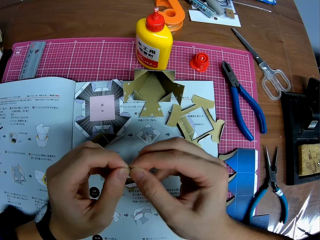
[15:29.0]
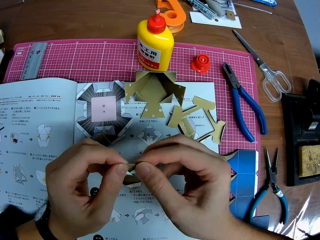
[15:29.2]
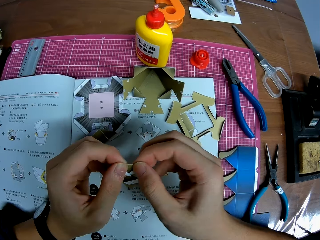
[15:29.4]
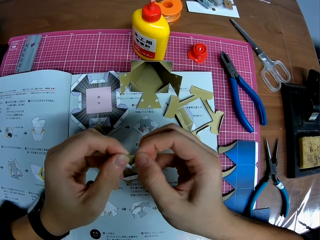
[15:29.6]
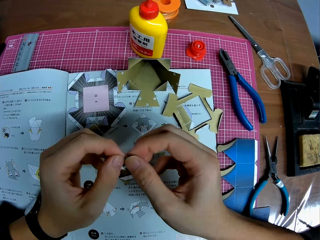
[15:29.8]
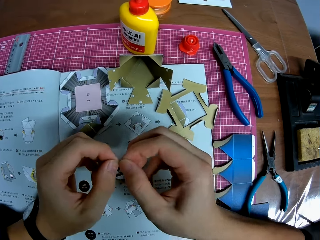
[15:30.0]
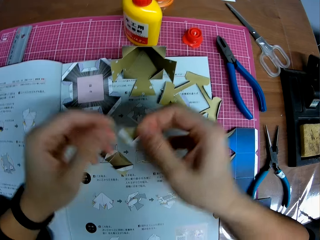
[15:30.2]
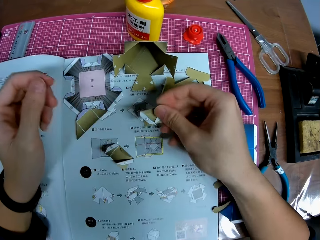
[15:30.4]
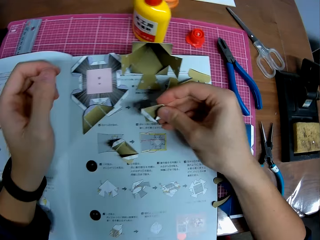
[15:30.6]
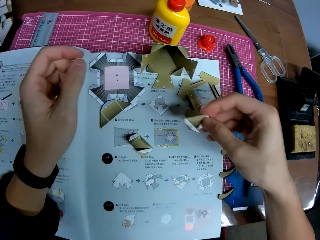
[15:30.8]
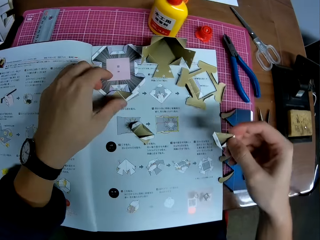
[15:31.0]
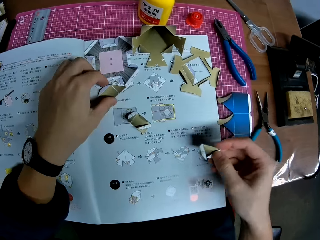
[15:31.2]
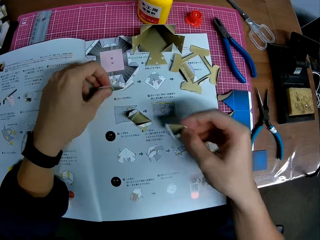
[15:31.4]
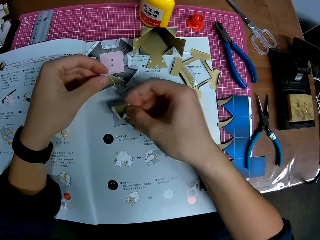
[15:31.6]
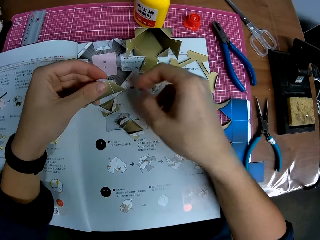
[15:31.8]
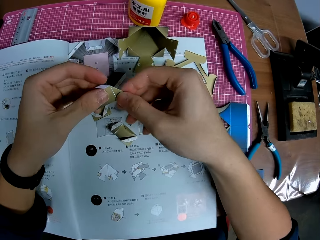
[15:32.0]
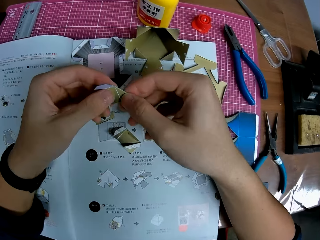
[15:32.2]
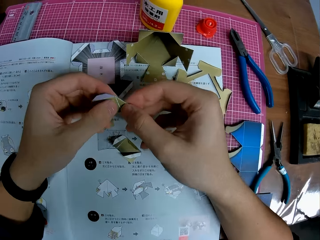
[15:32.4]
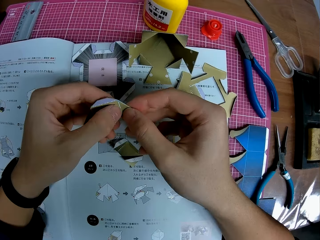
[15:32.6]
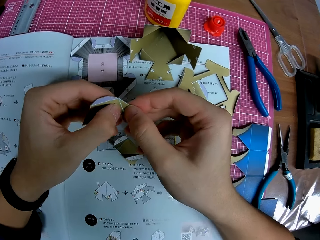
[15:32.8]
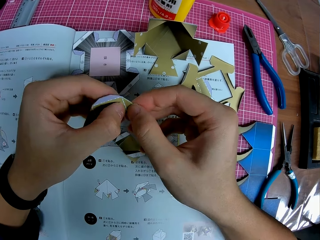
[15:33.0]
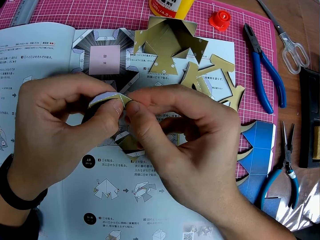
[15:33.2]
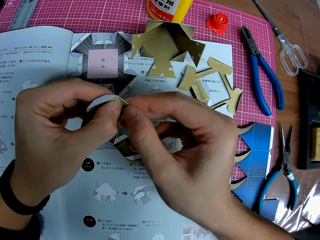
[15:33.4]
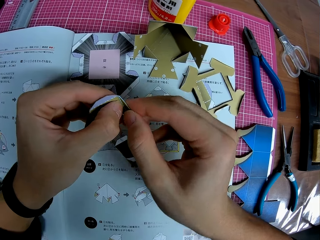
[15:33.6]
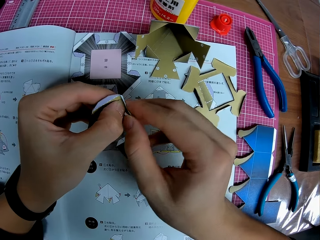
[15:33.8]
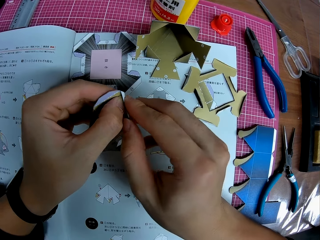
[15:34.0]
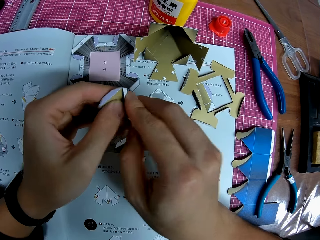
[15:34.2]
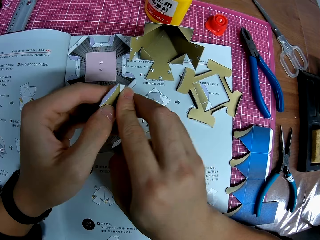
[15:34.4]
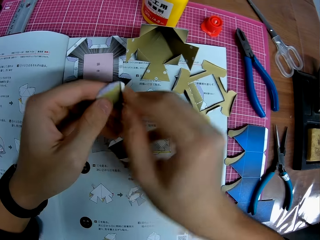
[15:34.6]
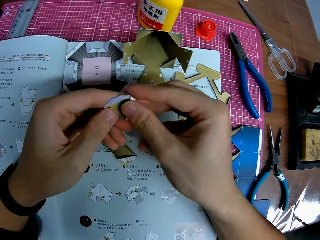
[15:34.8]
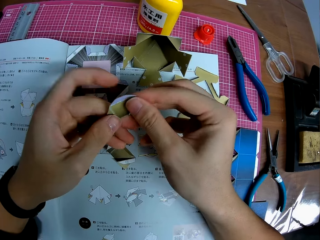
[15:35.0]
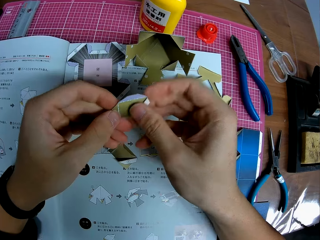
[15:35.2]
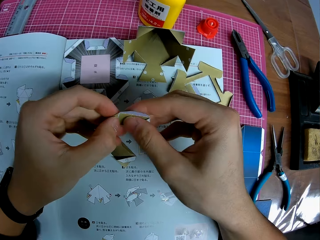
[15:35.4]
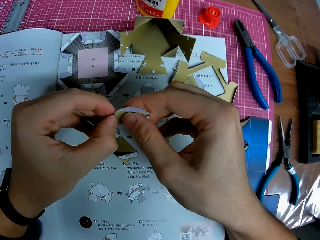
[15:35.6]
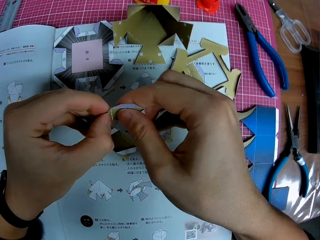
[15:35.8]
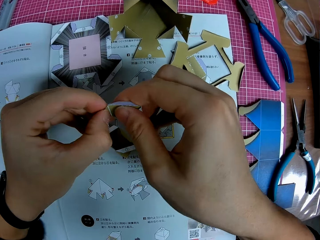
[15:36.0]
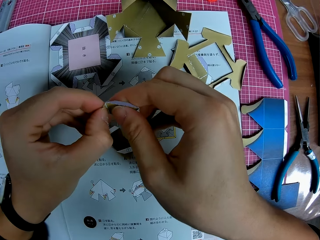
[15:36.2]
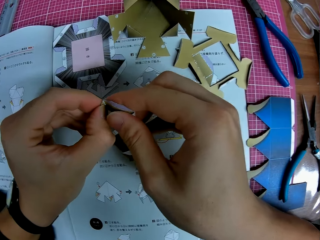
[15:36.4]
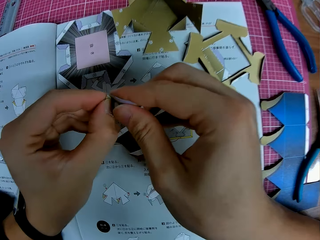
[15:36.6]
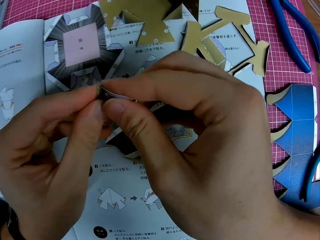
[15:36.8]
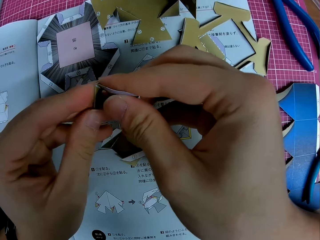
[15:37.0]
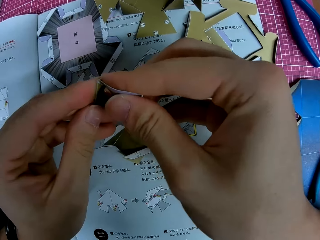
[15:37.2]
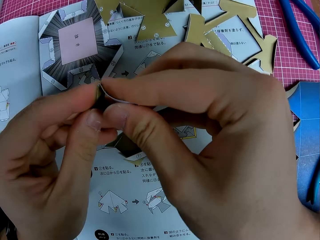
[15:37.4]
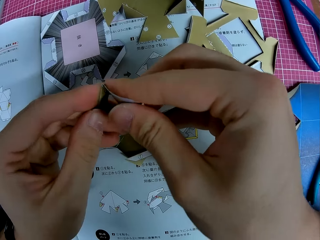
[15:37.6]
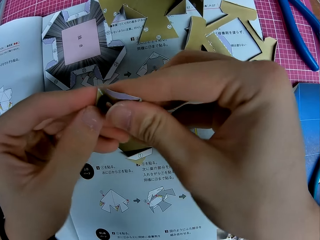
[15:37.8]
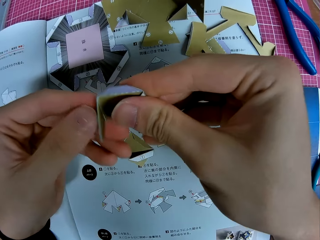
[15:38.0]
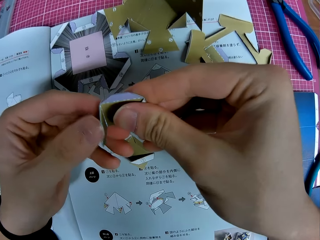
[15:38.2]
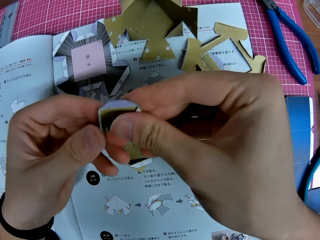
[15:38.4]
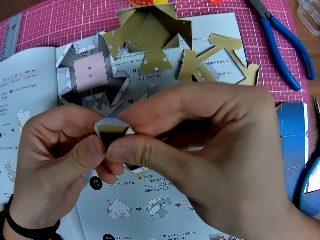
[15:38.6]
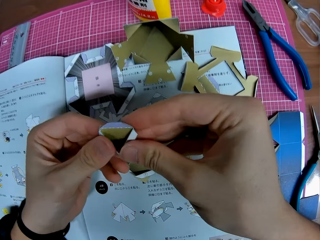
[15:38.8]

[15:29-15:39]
The camera wearer holds the origami craft. They drop the piece of craft on the table, pick up another piece of craft from the table, and fold the piece of craft into shape.

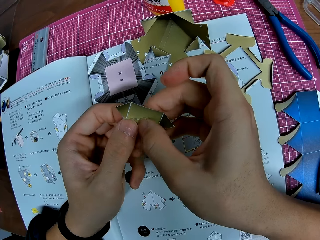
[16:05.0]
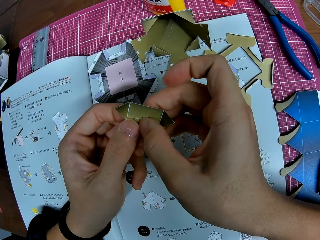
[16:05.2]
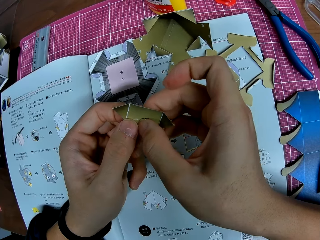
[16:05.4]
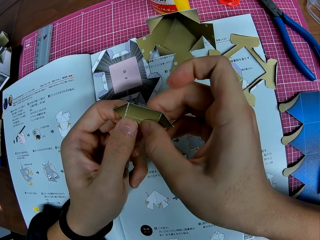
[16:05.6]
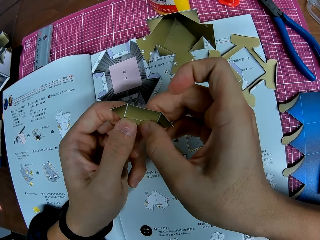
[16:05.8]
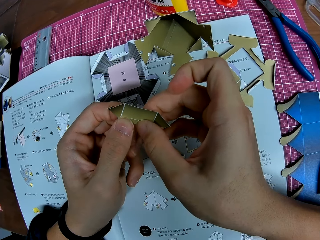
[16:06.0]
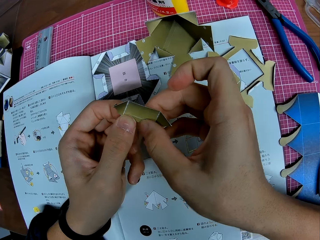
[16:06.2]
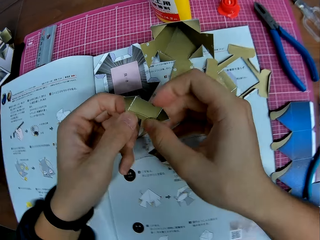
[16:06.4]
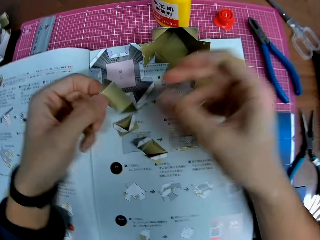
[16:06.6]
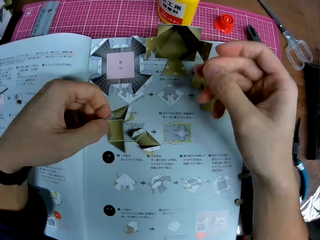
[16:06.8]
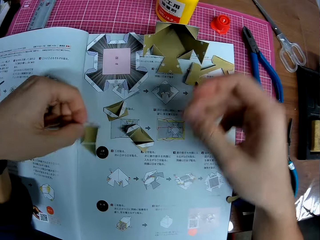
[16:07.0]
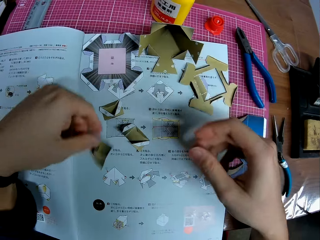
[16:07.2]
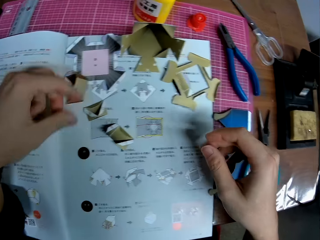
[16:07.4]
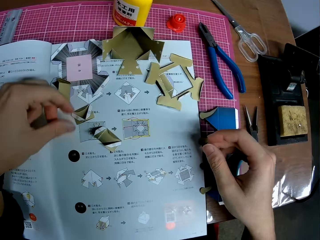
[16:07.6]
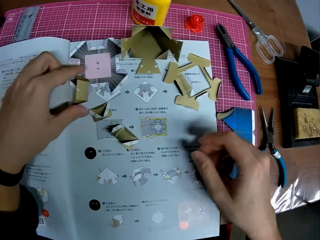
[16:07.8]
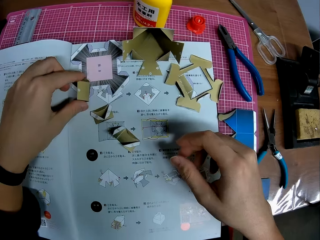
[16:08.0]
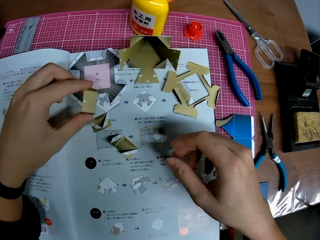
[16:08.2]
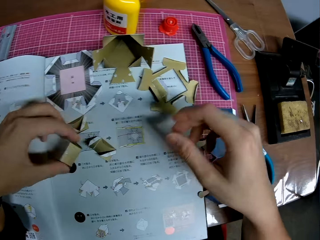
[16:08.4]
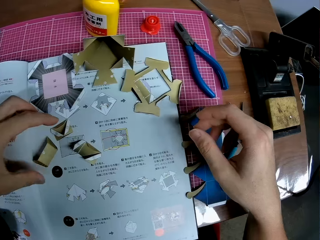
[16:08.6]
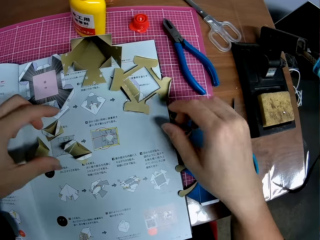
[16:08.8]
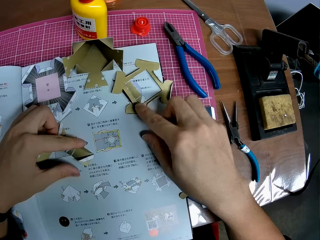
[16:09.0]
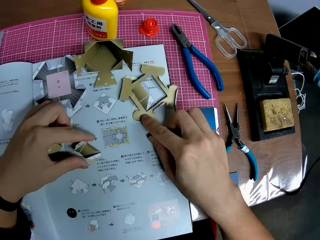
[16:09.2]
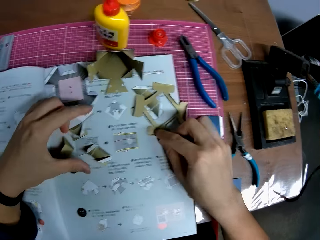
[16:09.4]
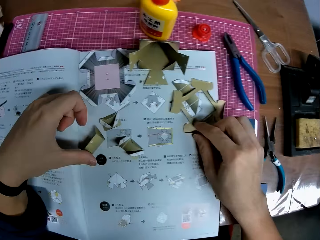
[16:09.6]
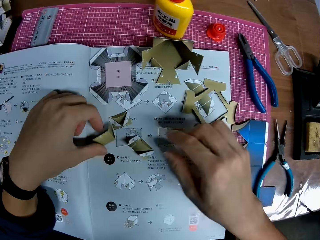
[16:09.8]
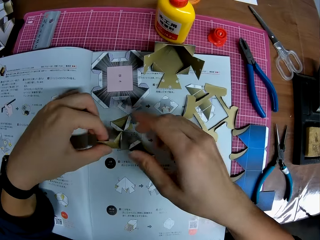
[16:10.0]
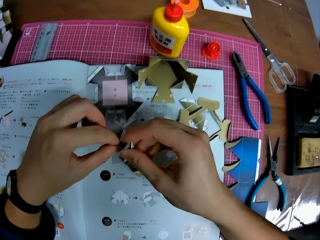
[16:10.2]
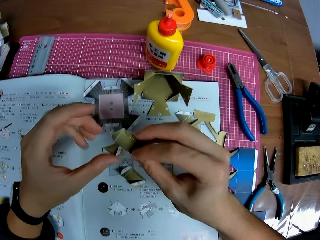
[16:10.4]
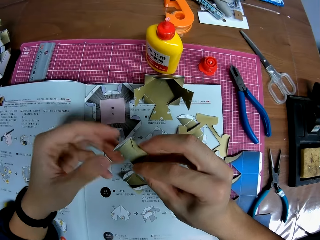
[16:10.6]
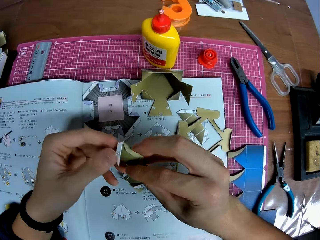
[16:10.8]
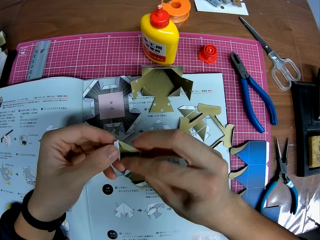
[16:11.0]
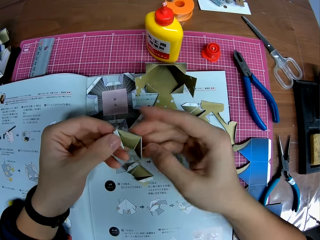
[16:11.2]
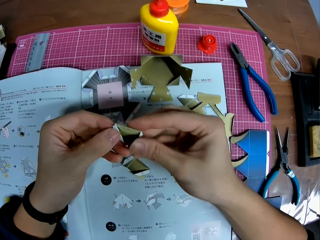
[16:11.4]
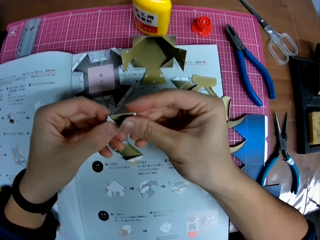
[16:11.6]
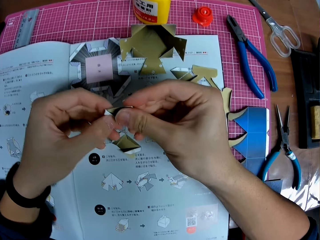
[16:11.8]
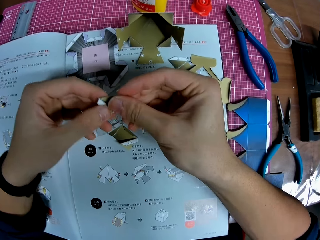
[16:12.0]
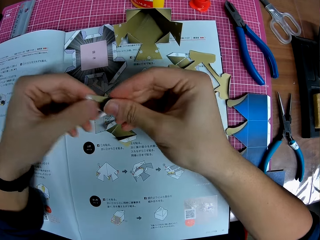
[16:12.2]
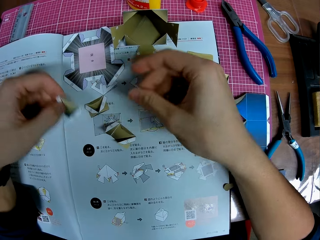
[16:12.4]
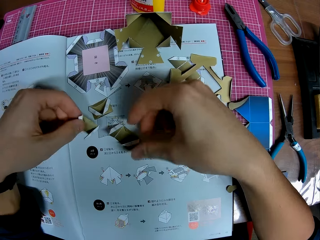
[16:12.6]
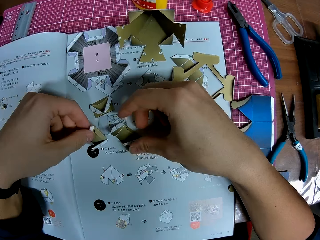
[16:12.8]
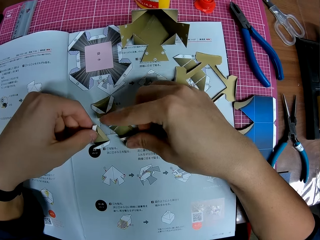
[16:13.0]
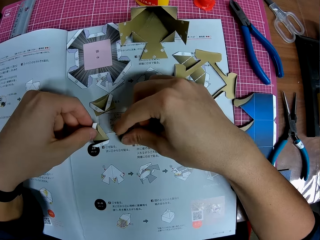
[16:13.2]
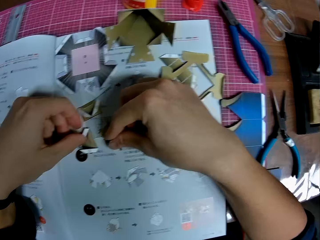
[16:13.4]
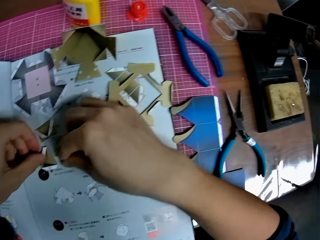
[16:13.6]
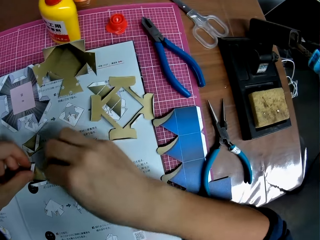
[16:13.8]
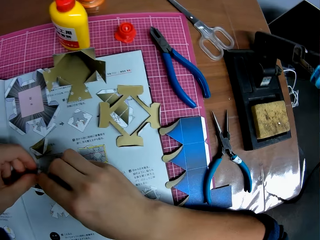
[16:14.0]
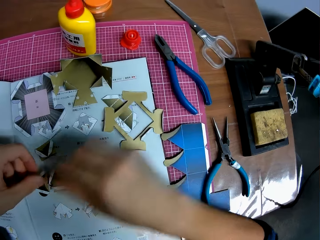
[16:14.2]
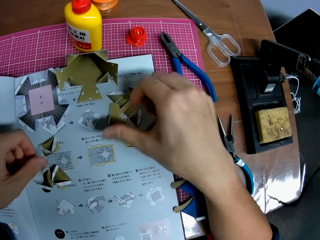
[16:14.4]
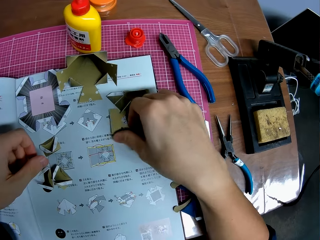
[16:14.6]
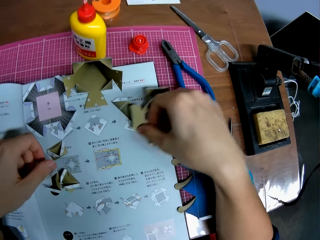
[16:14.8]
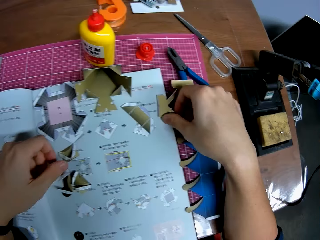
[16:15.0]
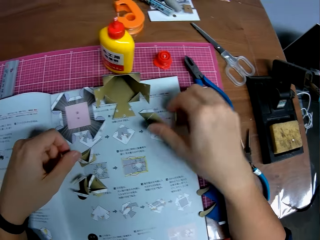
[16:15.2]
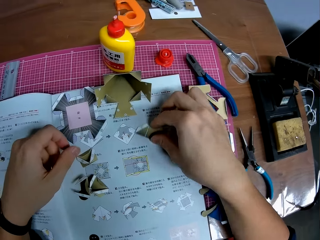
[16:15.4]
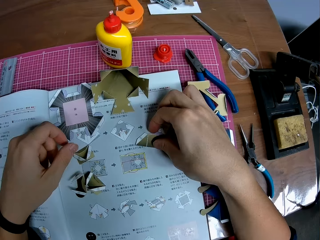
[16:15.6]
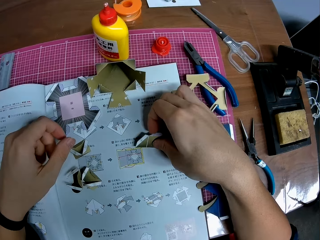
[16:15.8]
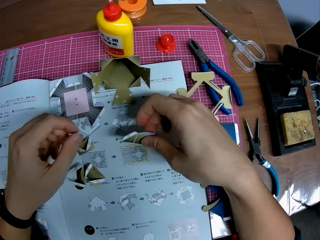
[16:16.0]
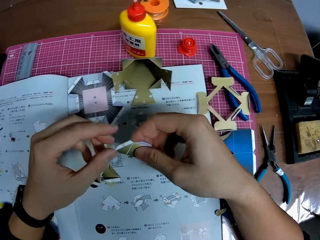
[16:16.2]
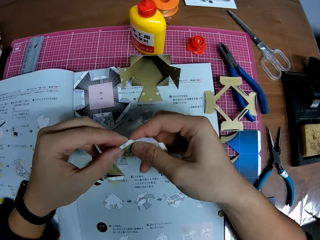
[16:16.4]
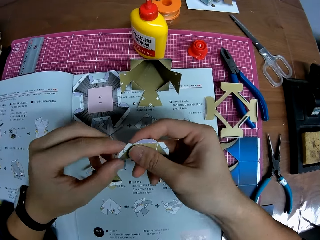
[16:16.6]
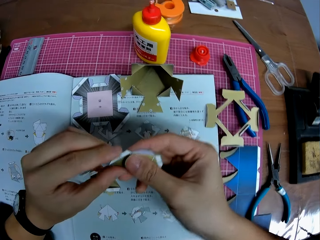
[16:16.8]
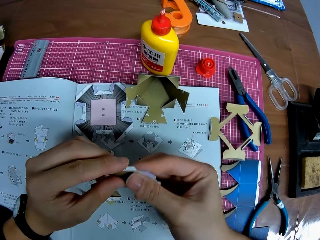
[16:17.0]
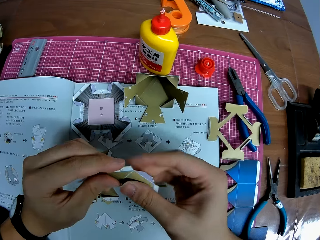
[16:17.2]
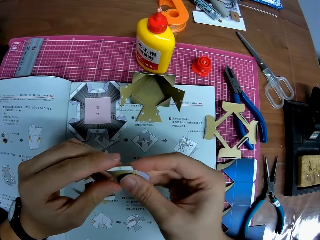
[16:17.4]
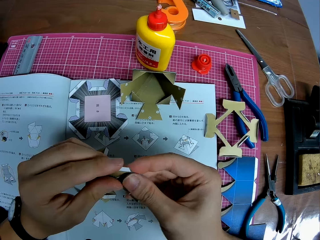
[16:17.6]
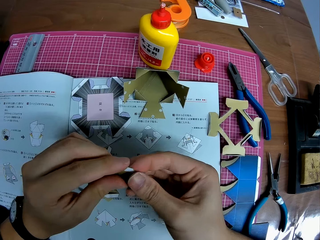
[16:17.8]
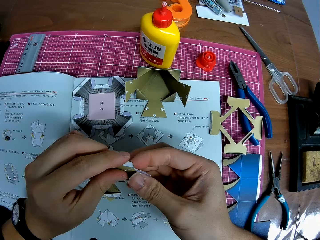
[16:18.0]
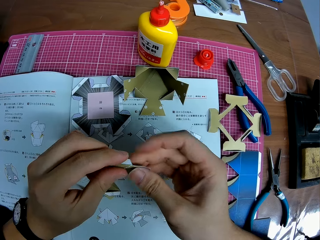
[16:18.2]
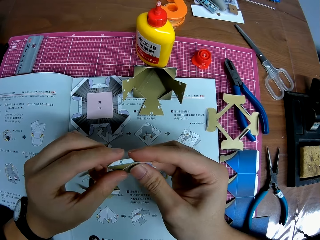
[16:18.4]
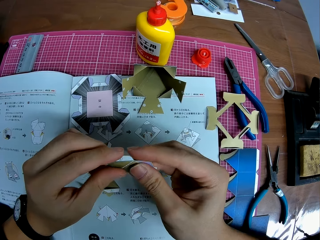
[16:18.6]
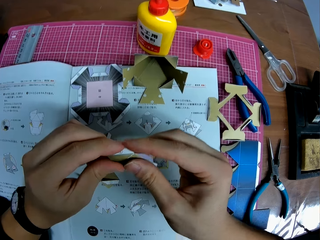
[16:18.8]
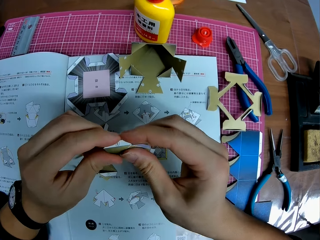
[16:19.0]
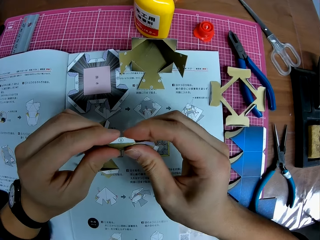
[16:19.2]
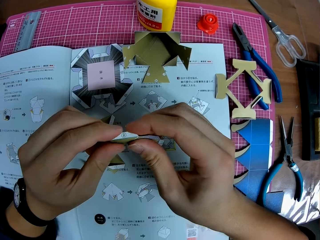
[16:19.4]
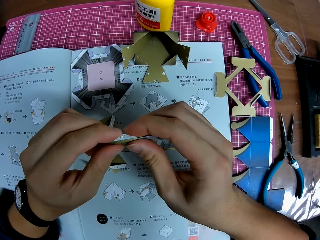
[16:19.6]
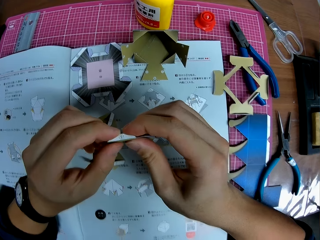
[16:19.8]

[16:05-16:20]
The camera wearer drops the origami craft, picks up the origami craft, and drops the piece of craft on the table. They move the origami craft, pick back up the piece of craft from the table, and fold the origami craft. They adjust the piece of craft. They collect the origami crafts. They adjust another piece of craft on the table, drop the piece of craft on the table, and move the origami craft. They pick up another piece of craft from the table and fold the piece of craft into shape.
